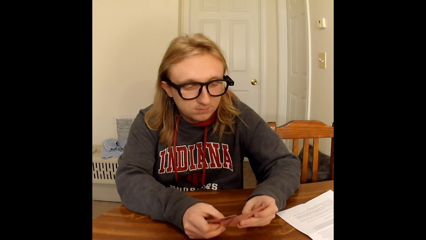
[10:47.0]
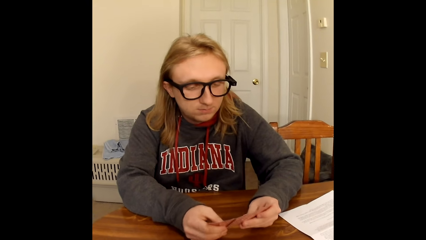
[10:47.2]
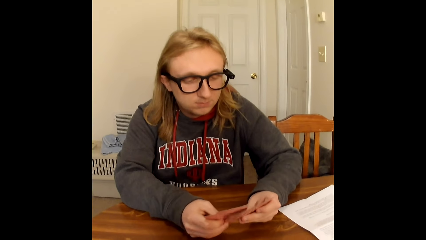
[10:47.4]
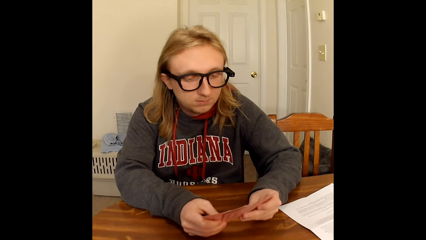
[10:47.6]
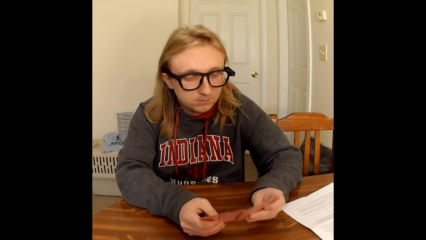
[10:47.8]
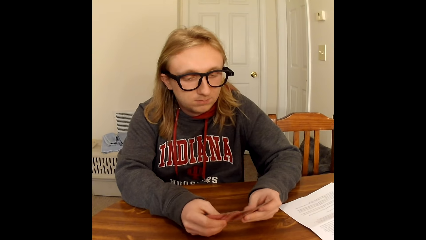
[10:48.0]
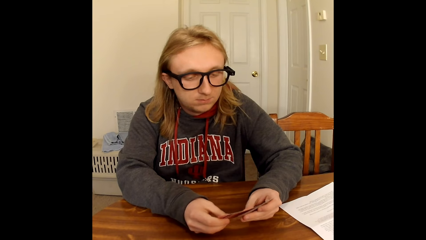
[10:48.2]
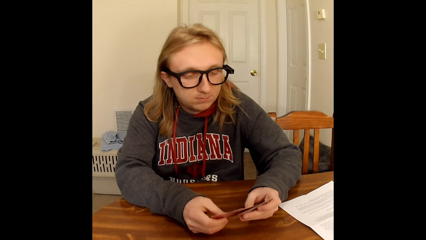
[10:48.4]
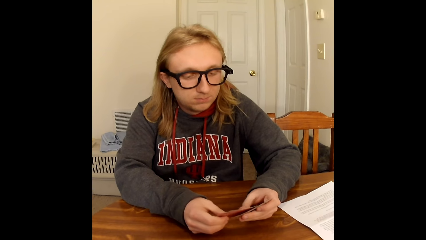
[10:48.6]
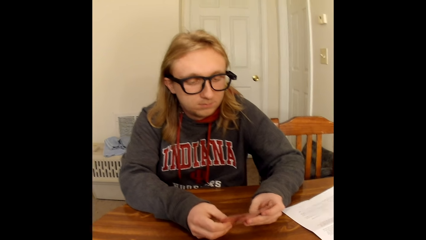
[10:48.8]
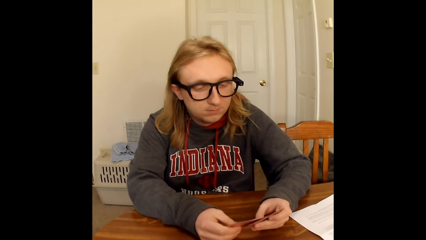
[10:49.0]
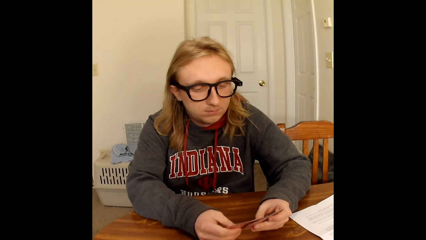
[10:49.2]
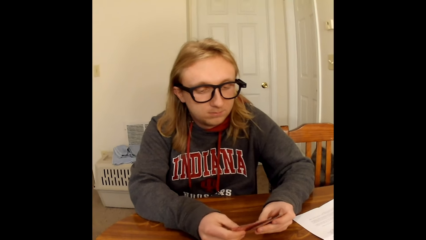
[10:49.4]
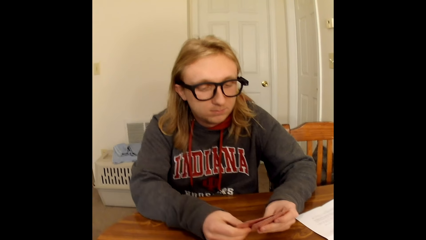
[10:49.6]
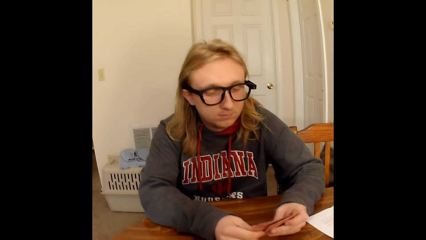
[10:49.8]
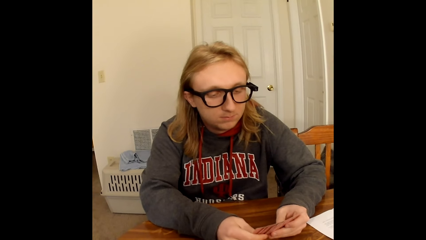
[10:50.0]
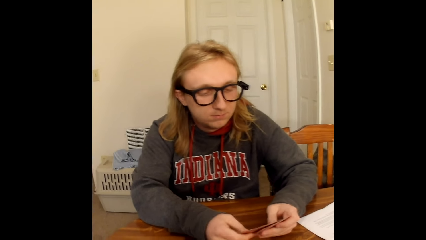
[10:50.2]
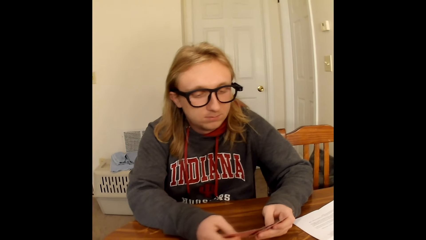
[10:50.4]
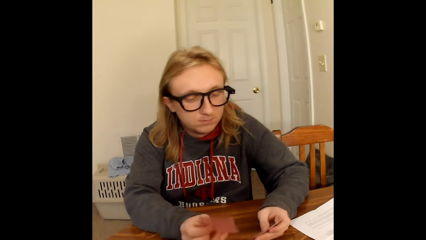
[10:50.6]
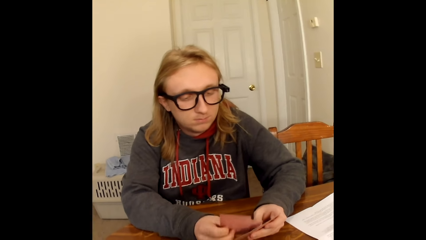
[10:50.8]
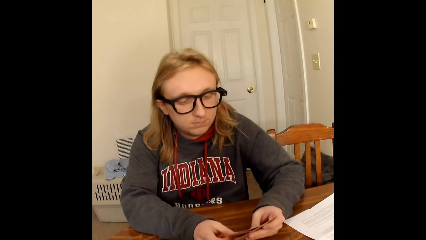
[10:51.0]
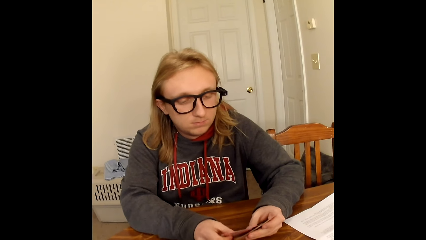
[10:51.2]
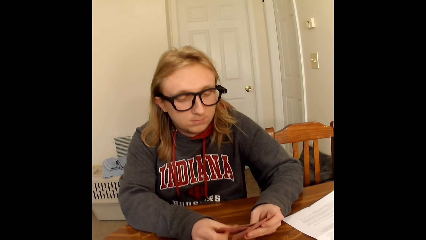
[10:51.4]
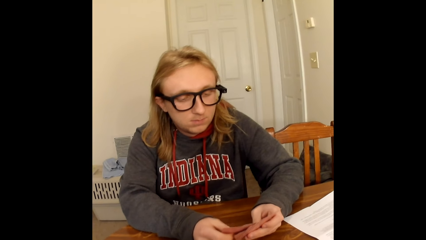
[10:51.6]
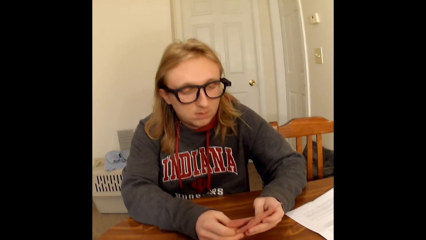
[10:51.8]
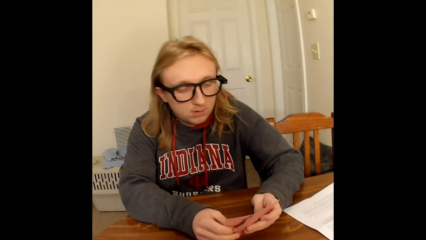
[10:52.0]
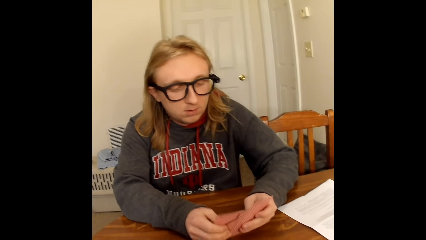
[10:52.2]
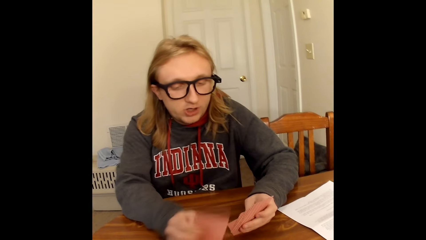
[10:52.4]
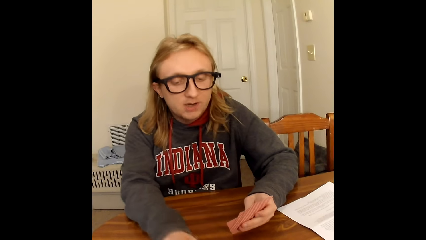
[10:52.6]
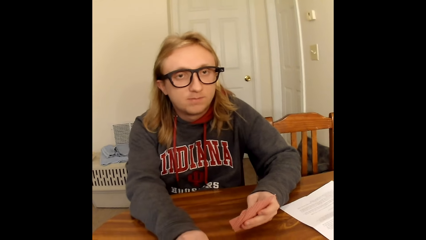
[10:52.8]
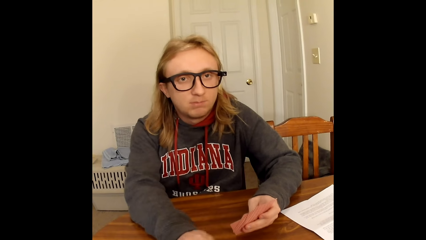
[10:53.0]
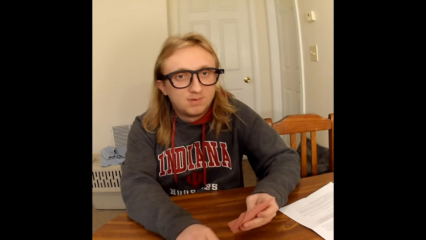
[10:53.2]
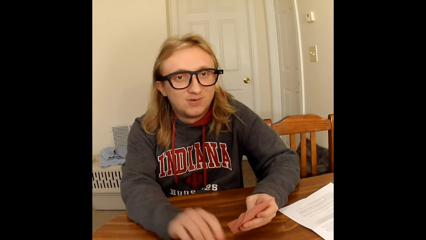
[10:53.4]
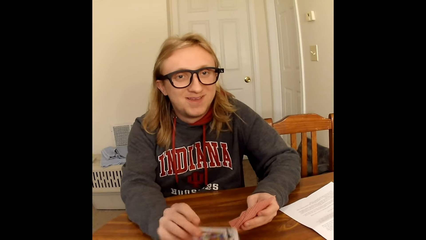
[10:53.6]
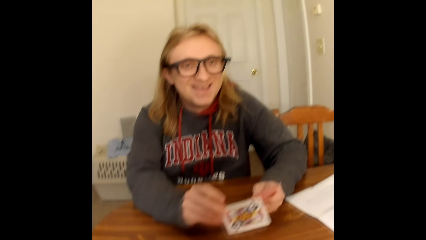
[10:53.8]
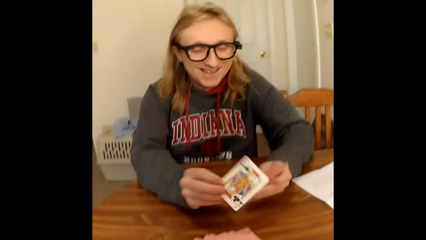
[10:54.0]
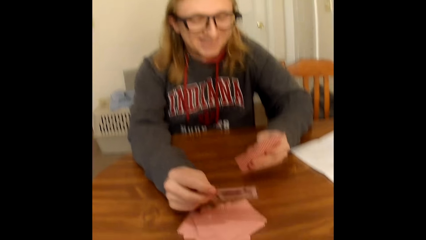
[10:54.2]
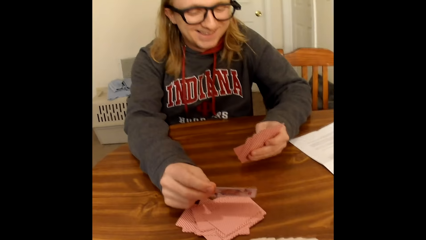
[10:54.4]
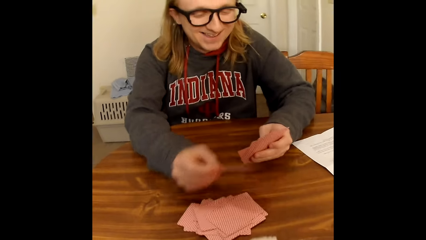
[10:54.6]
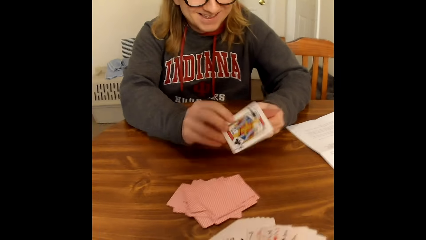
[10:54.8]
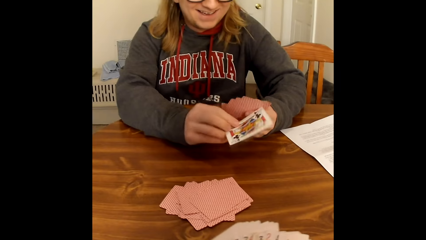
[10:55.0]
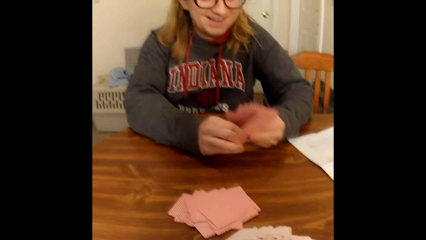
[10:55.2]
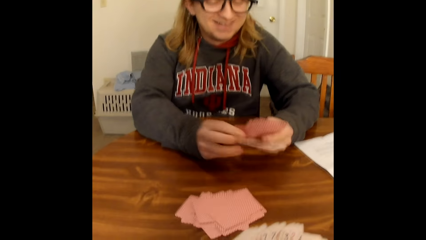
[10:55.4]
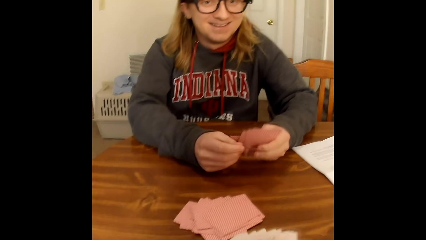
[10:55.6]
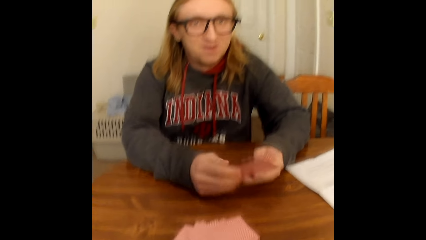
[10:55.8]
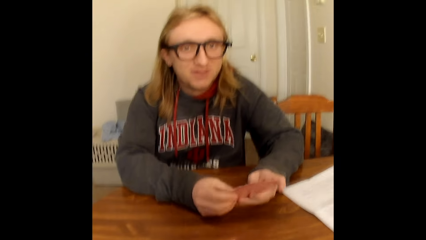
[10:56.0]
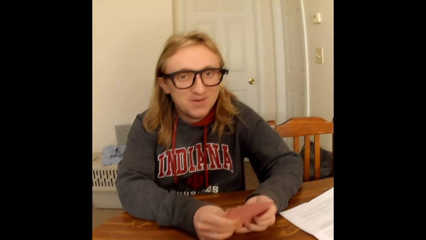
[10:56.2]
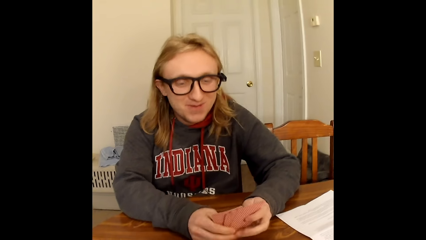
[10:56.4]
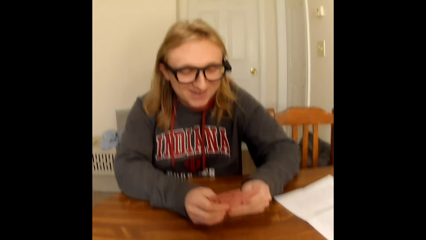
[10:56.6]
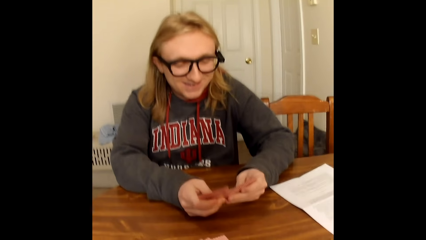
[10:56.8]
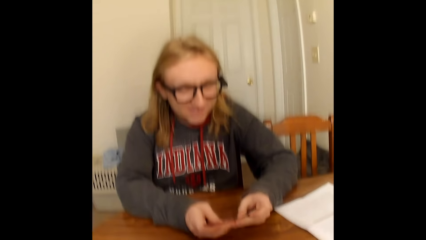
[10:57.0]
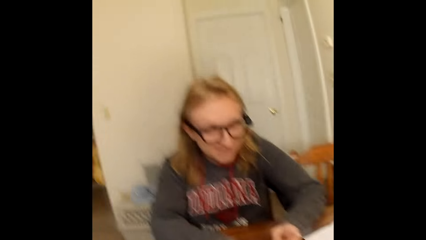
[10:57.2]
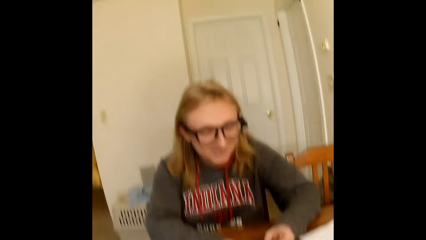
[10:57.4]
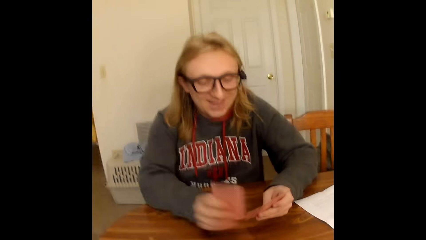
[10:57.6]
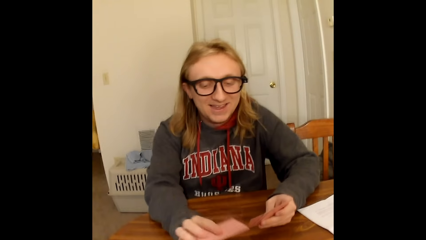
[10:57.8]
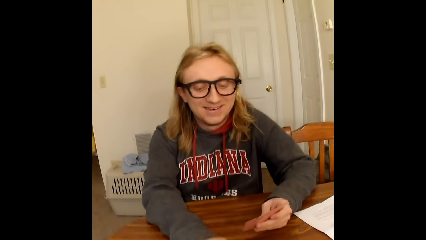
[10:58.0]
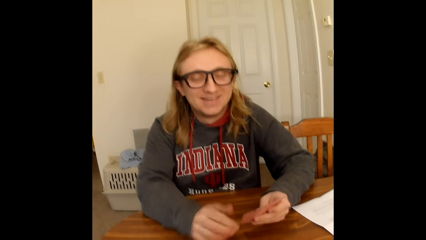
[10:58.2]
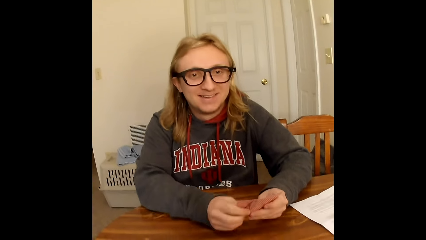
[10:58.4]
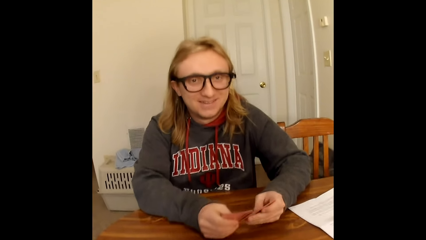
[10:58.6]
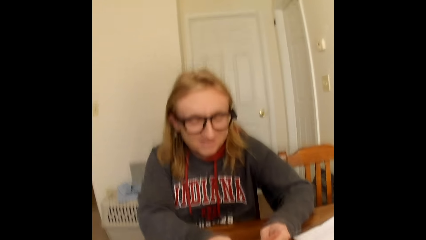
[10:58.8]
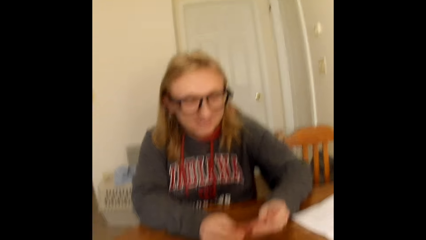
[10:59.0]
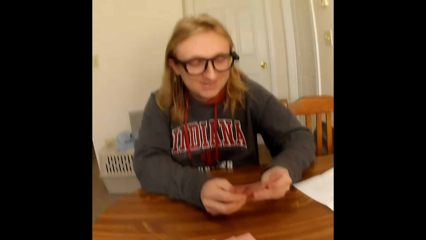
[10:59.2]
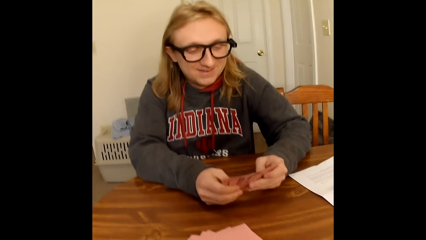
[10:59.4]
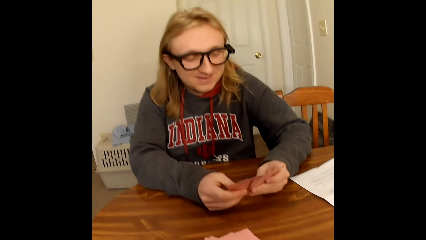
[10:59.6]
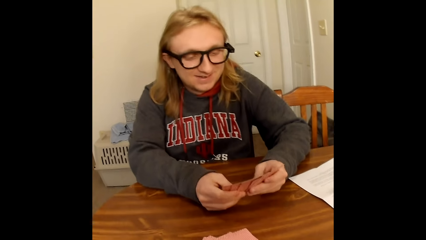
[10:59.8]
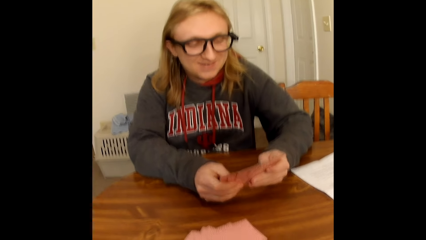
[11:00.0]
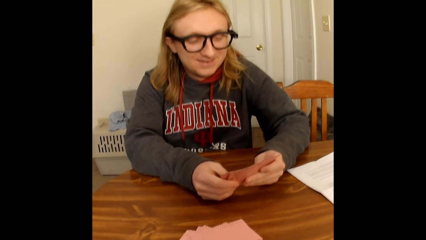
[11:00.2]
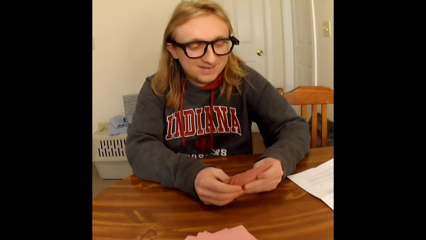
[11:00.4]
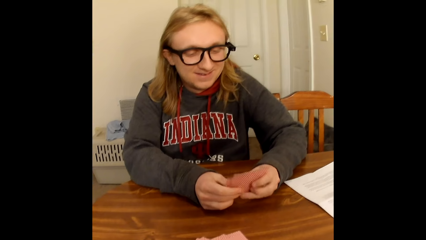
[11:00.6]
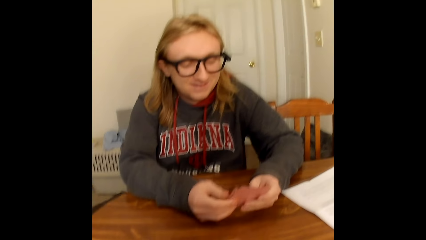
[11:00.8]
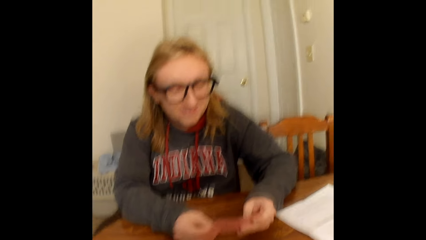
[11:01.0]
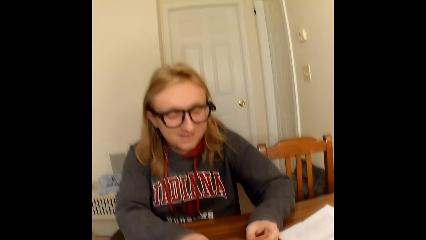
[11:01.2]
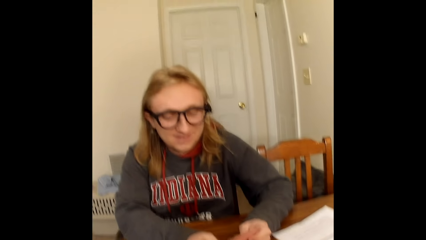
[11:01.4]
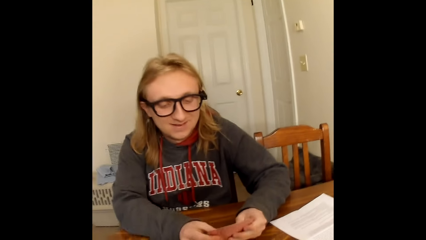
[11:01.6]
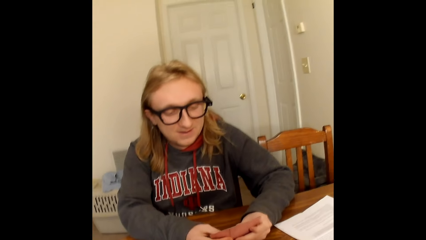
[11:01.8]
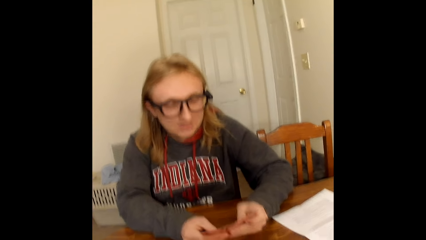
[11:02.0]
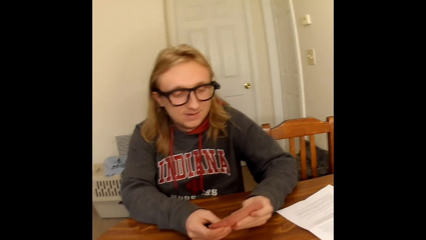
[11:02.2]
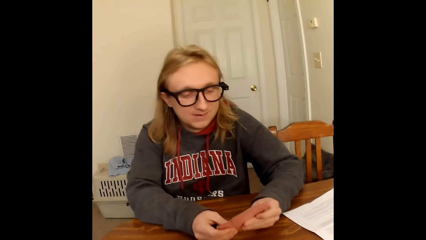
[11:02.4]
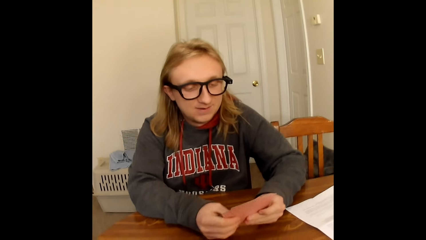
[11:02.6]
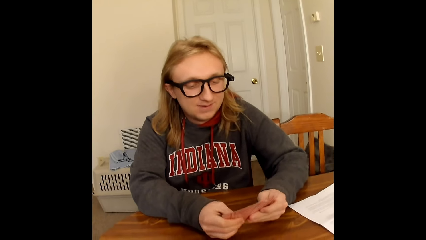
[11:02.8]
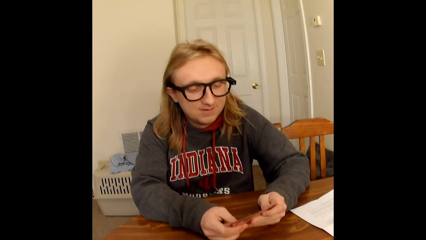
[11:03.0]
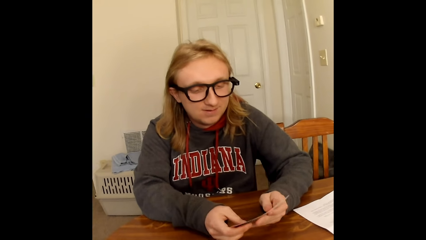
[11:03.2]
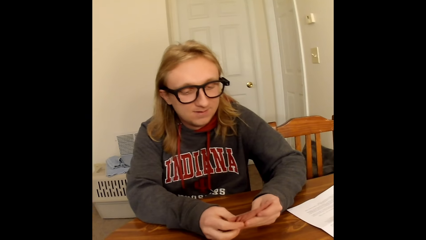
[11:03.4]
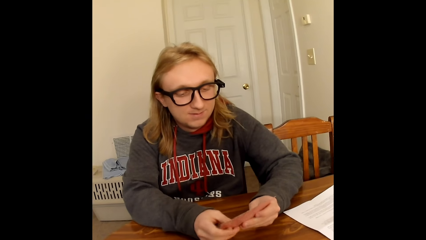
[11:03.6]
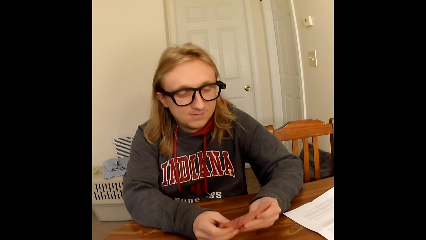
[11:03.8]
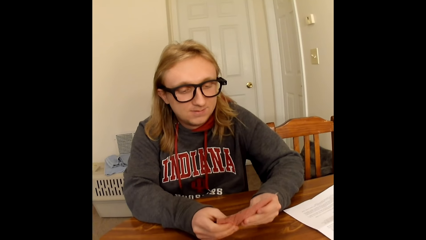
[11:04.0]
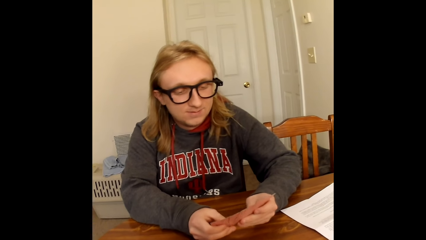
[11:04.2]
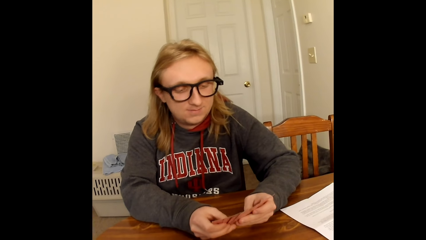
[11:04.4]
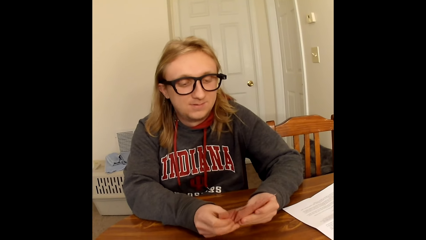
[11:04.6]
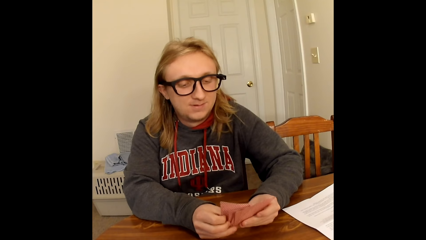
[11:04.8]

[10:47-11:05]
A man places a card from the cards in his hands on the table with his right hand. The man picks up a card from the table with his right hand. The man adds the card to the cards already in his left hand. The man places a card from the cards in his hands on the table with his right hand. The man holds the cards in his left hand with both hands. The man shuffles through the cards in his hands with his thumbs. The camera wearer interacts with the man. The man shuffles the cards.
